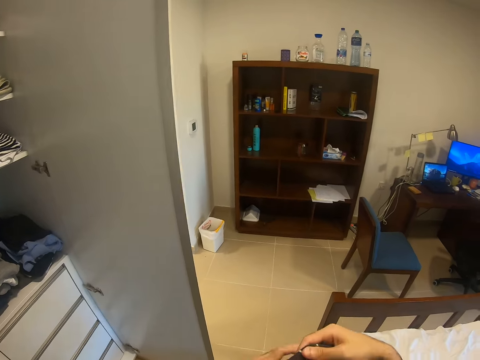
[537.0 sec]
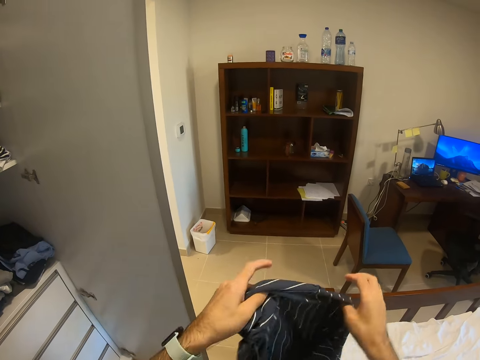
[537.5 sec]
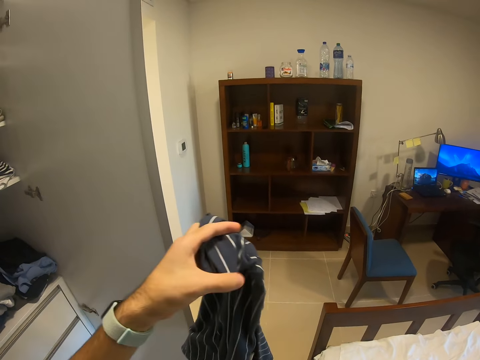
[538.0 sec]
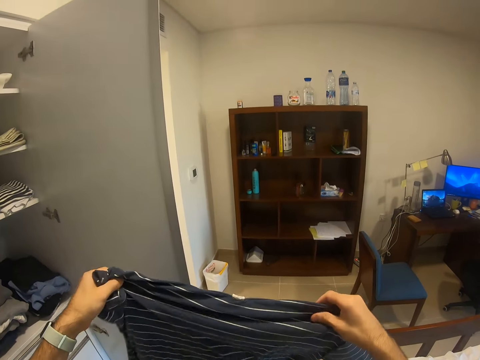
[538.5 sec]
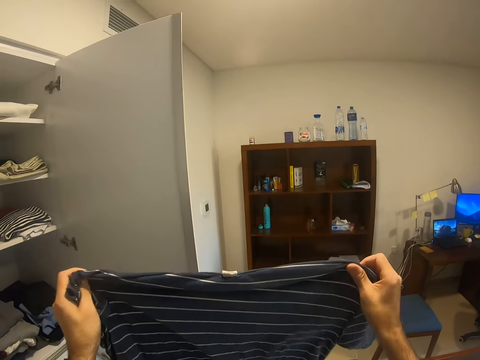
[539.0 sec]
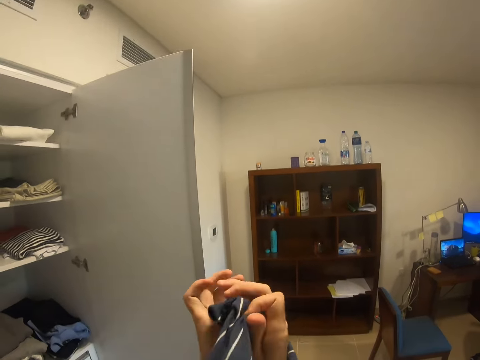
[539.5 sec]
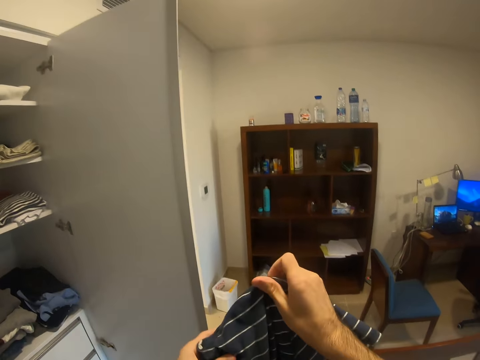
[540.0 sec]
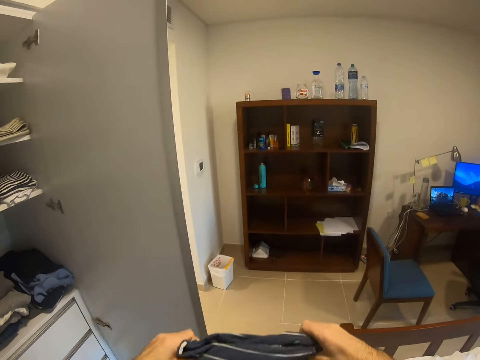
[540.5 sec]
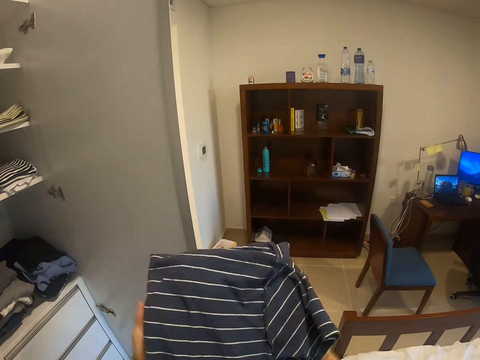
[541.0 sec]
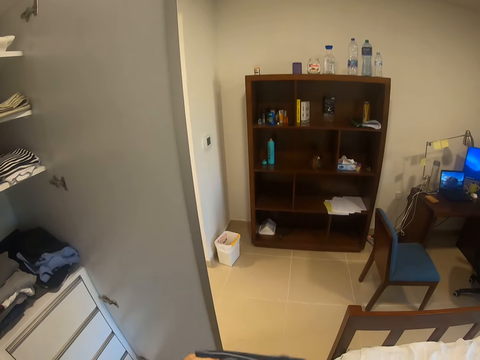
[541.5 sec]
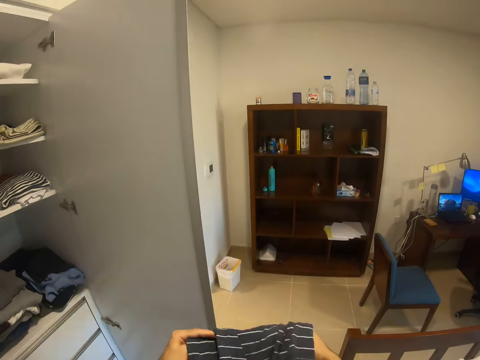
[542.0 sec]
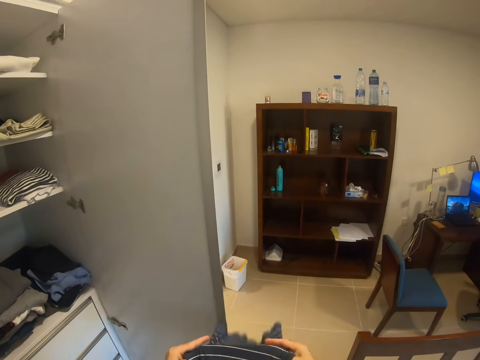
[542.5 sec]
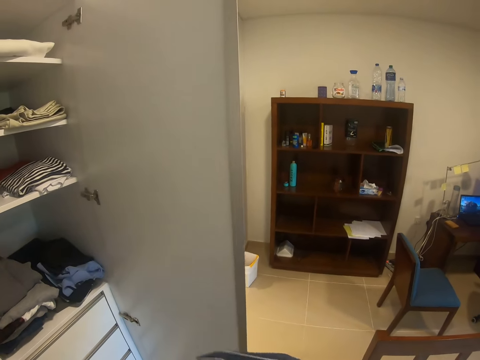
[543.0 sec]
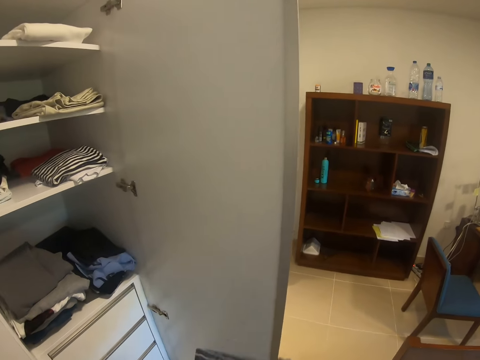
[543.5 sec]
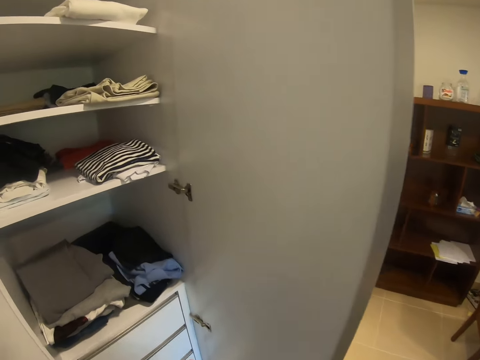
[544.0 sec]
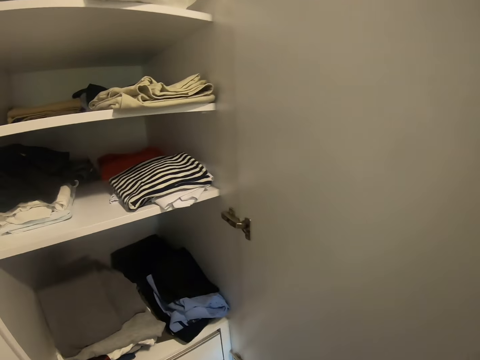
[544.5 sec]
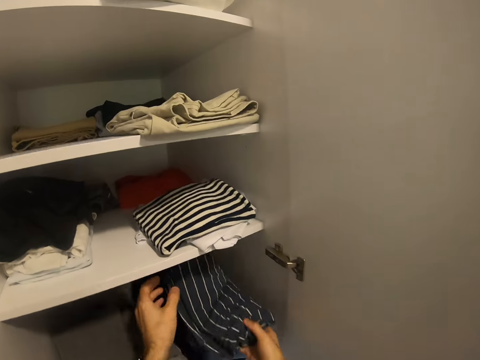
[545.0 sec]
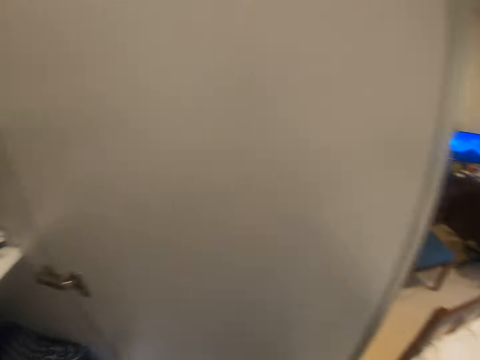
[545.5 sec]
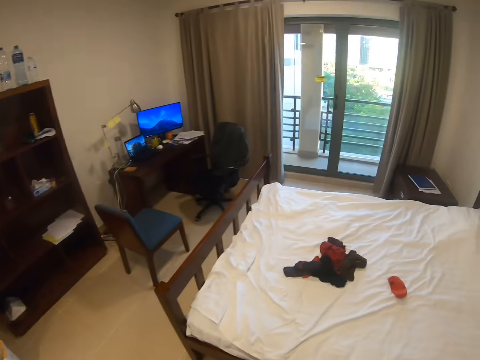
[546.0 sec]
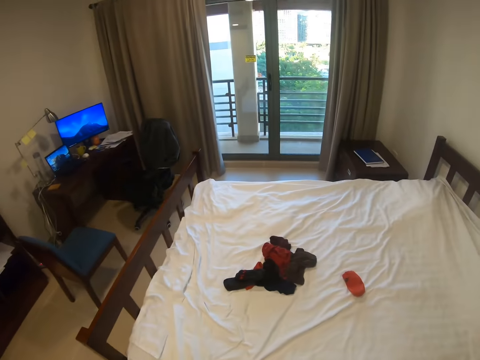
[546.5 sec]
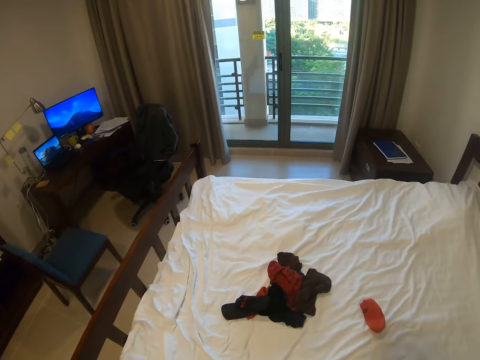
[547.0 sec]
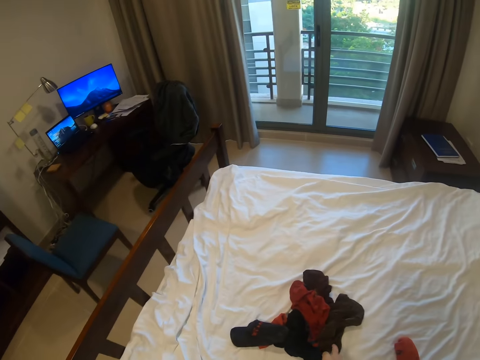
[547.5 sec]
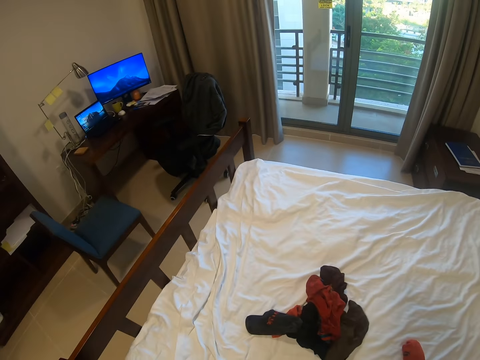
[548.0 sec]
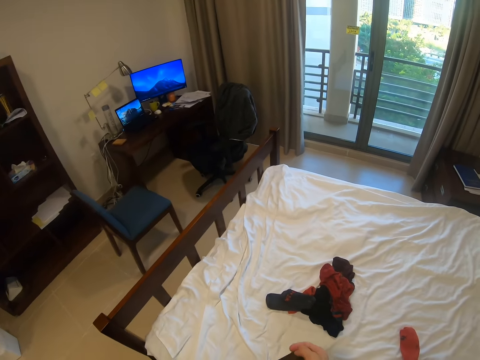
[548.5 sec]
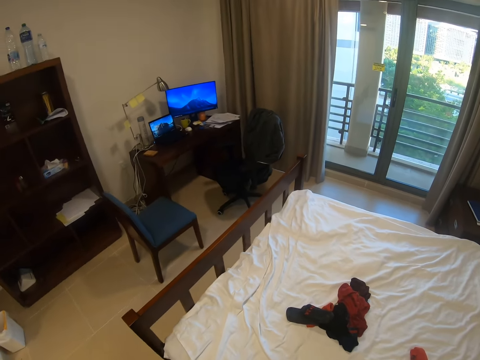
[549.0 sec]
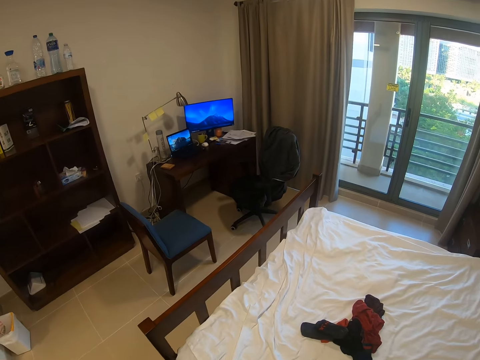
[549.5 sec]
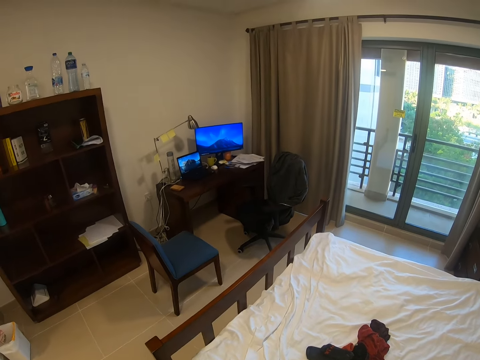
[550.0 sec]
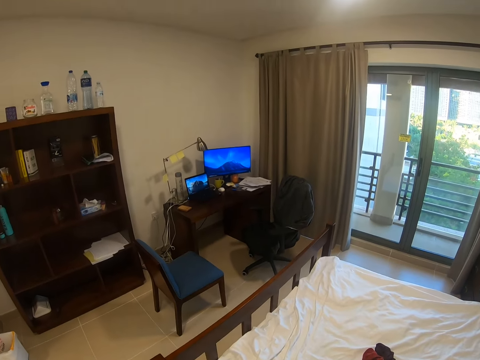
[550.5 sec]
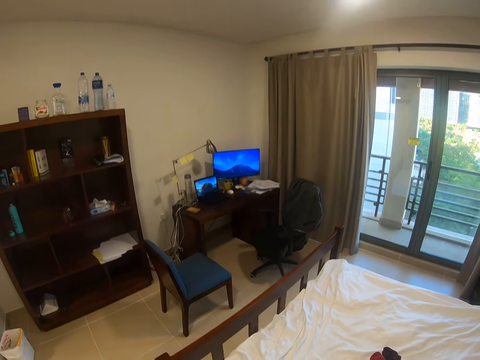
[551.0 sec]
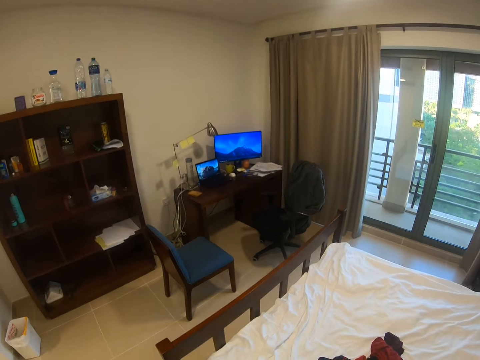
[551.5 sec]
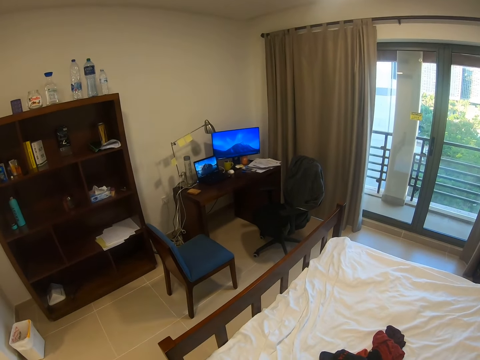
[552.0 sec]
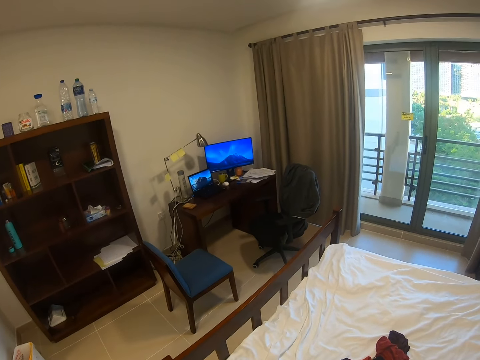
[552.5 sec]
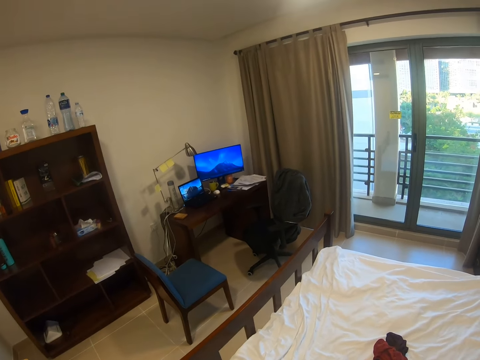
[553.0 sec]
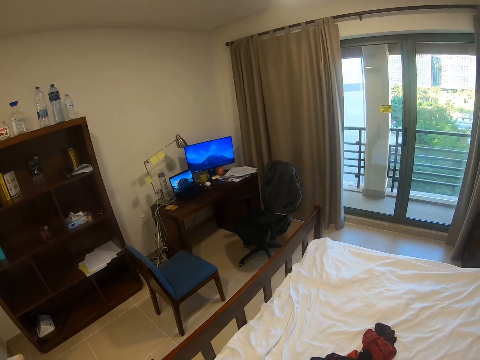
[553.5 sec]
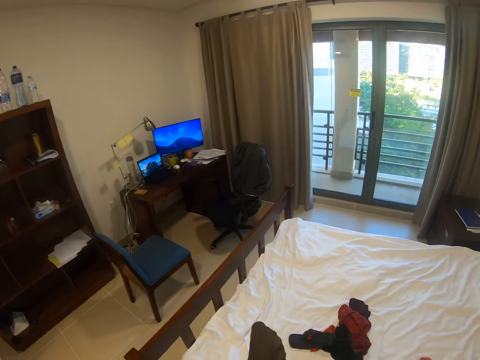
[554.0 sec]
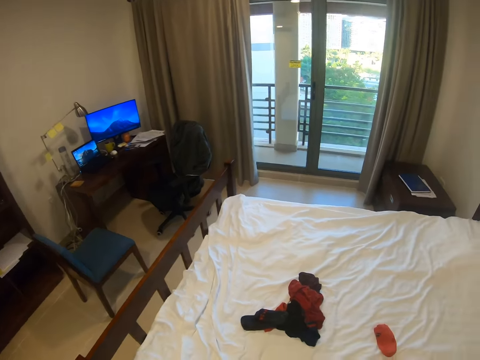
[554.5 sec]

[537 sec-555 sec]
The camera wearer holds a piece of cloth. They fold the piece of cloth. They put the piece of cloth inside a wardrobe. They turn. They pick up a piece of cloth. They fold the piece of cloth.

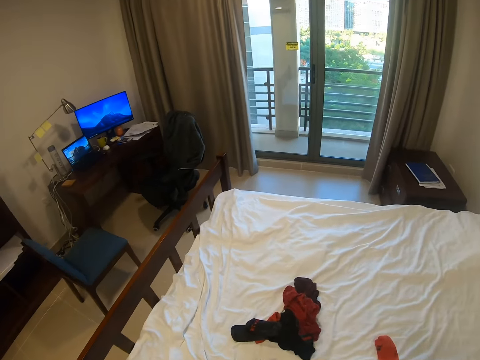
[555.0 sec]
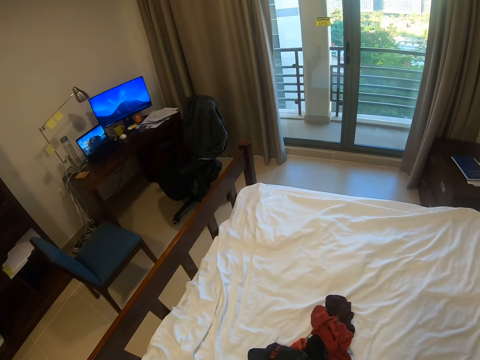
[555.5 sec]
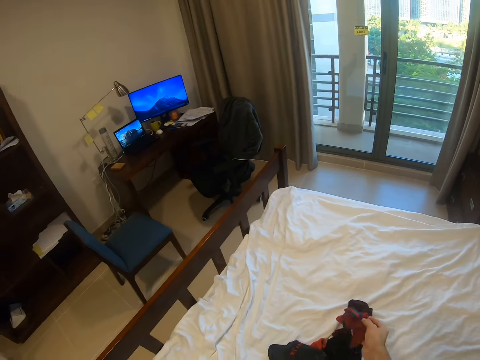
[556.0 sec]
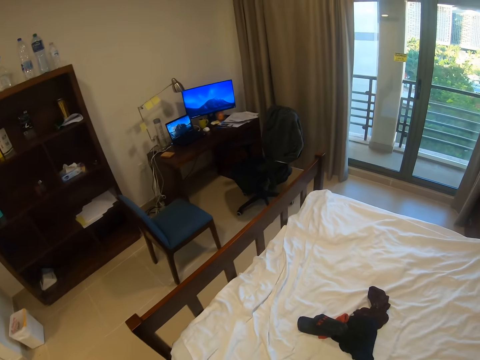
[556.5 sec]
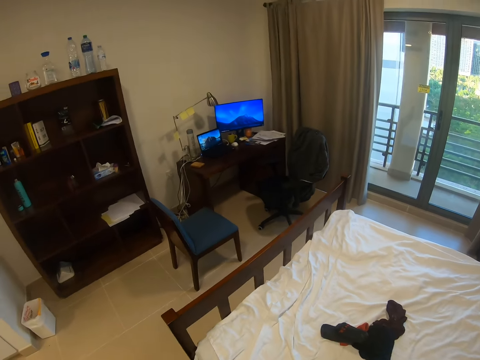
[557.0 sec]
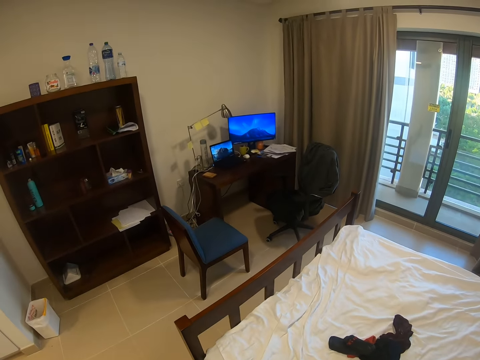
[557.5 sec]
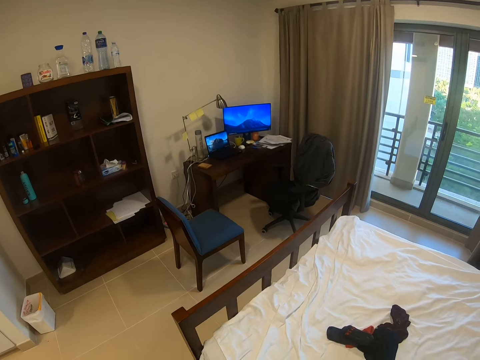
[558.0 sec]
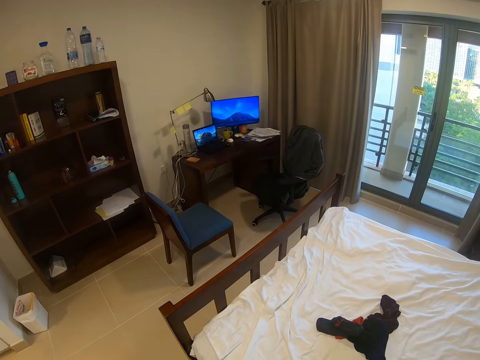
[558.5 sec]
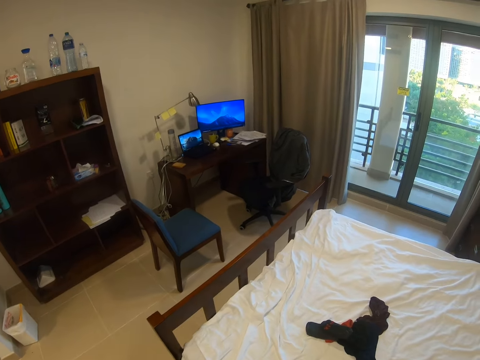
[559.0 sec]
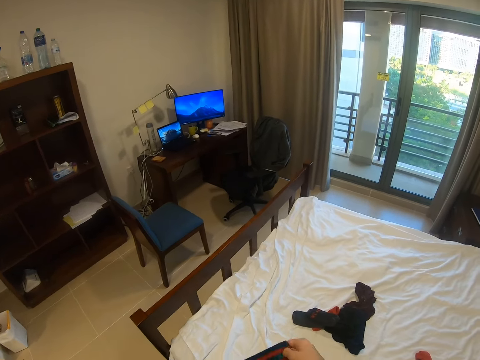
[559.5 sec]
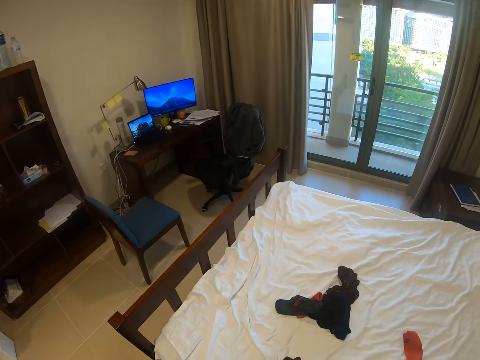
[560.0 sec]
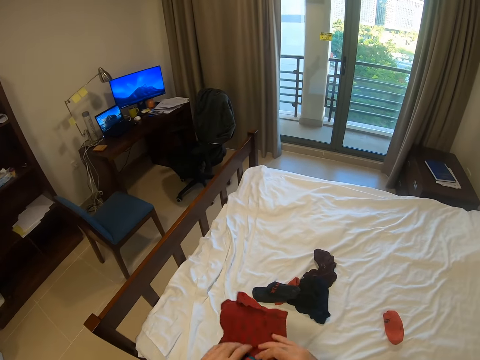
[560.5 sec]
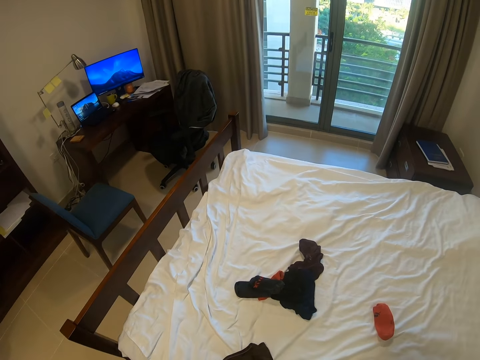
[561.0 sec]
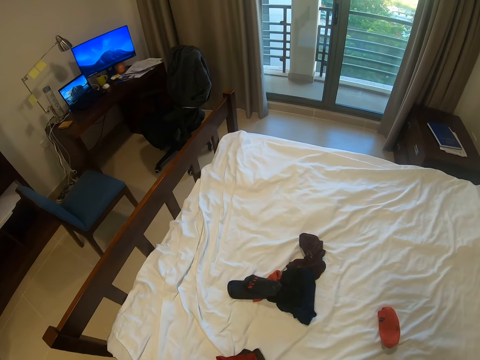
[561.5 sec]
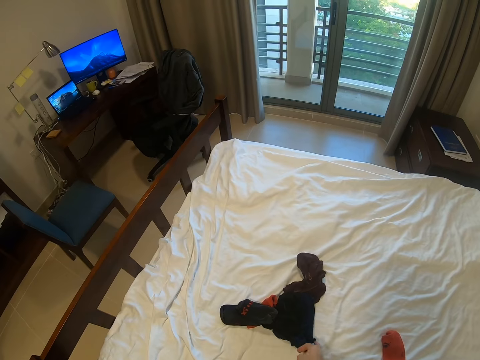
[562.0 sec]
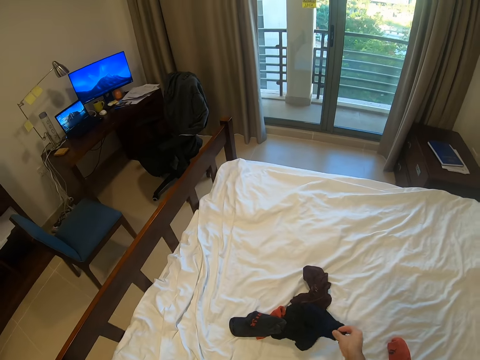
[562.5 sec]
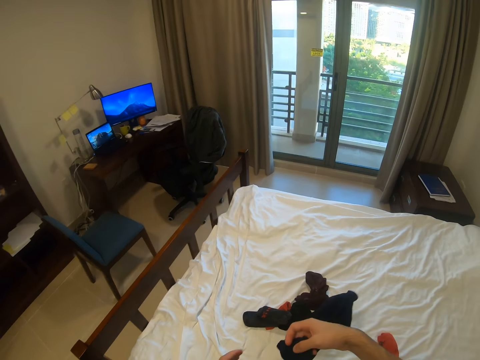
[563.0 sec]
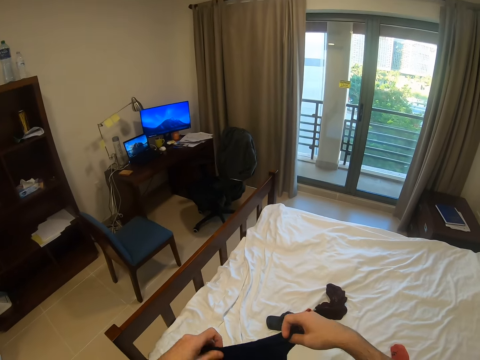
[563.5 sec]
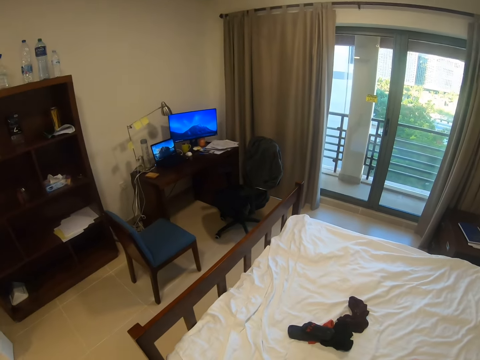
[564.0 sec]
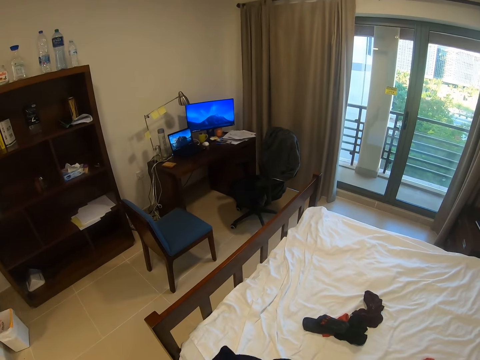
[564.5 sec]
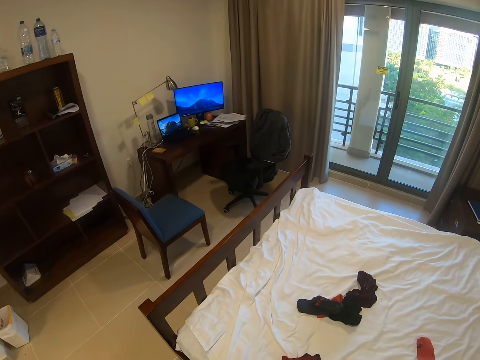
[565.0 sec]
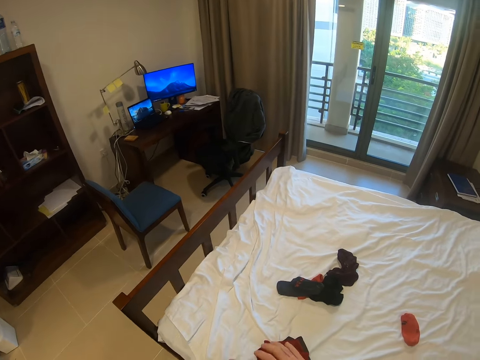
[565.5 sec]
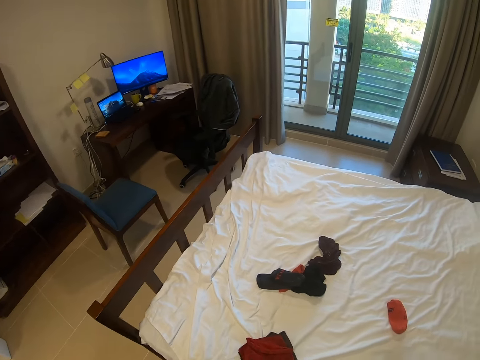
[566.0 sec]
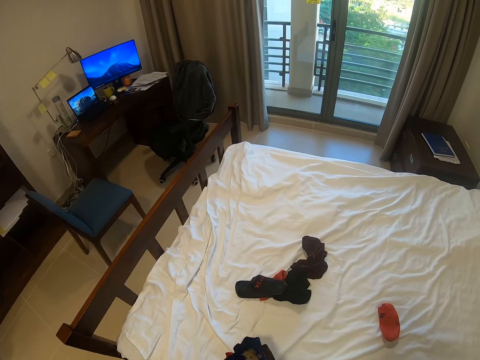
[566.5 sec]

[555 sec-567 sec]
The camera wearer picks up a cloth from the bed. They fold the cloth. They pick up a cloth from the bed. They fold the cloth.
